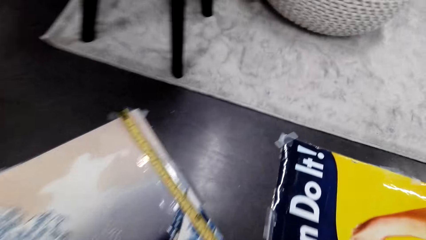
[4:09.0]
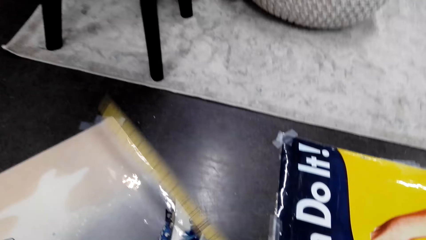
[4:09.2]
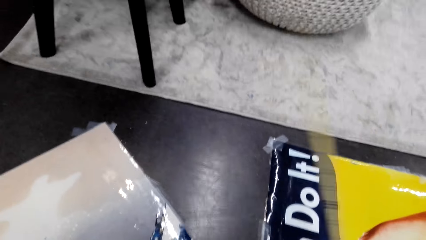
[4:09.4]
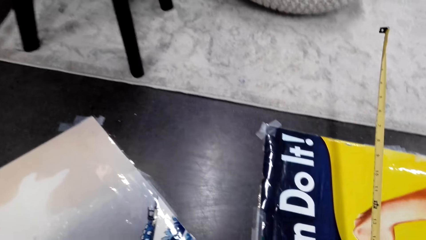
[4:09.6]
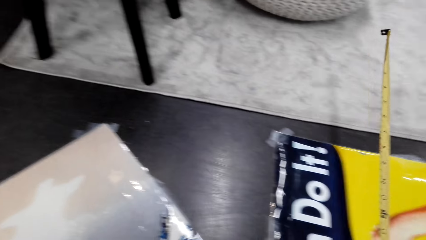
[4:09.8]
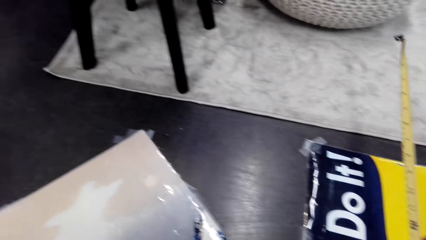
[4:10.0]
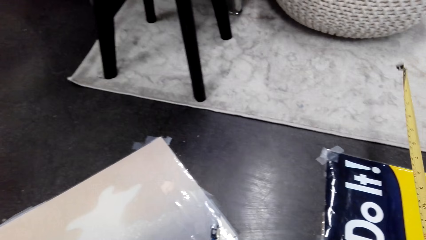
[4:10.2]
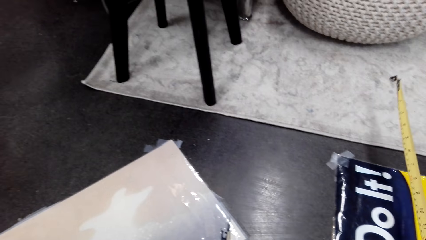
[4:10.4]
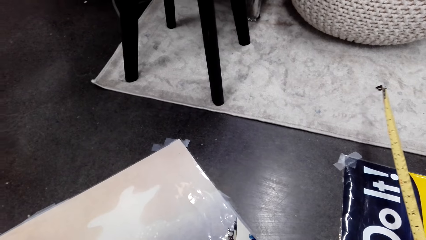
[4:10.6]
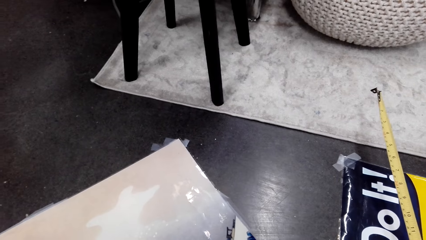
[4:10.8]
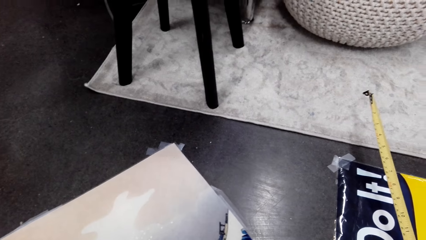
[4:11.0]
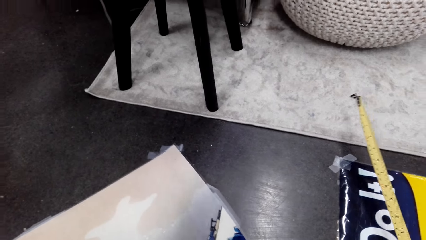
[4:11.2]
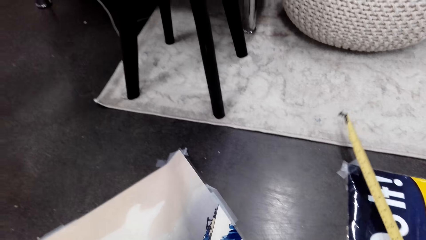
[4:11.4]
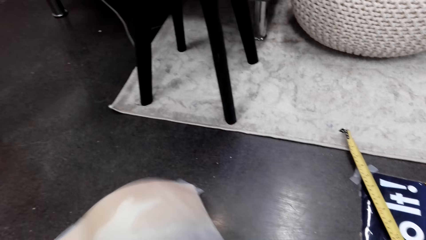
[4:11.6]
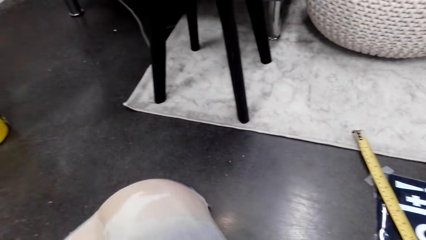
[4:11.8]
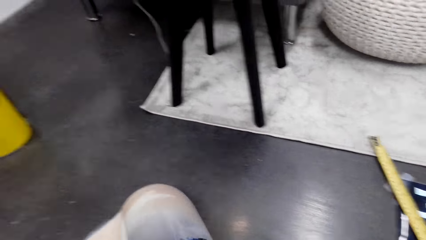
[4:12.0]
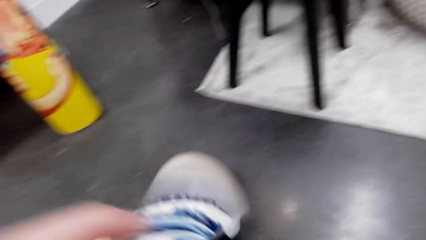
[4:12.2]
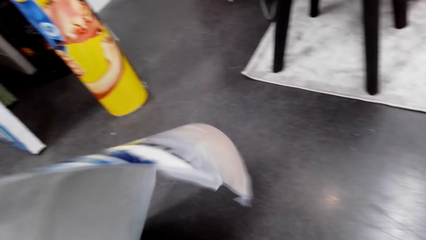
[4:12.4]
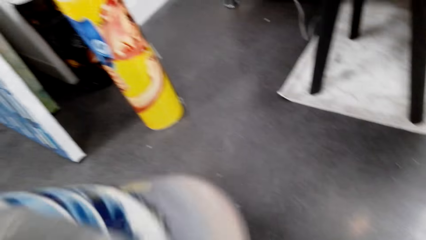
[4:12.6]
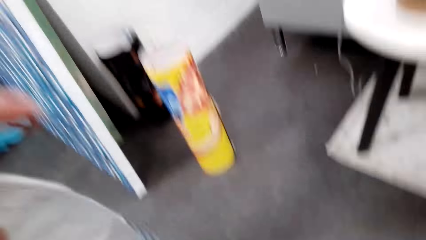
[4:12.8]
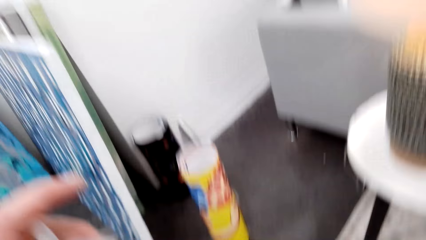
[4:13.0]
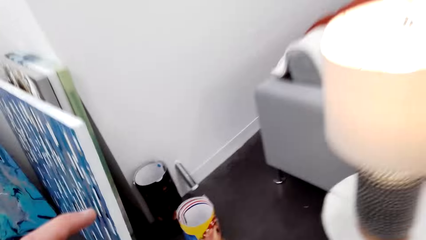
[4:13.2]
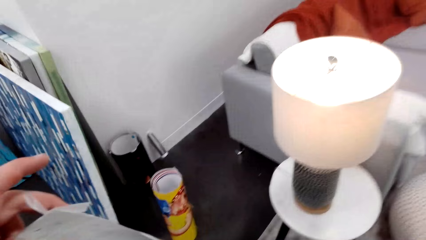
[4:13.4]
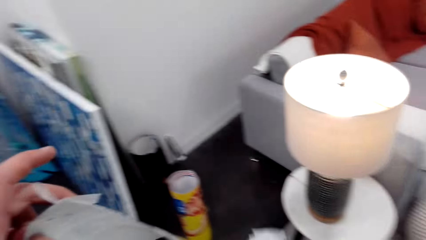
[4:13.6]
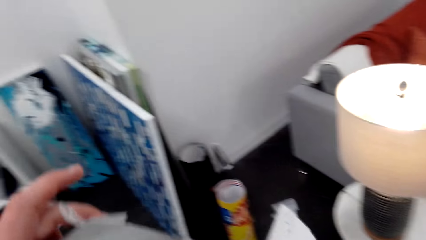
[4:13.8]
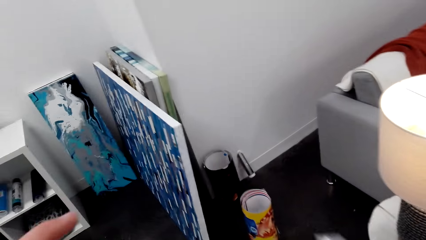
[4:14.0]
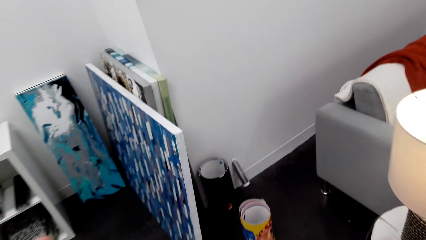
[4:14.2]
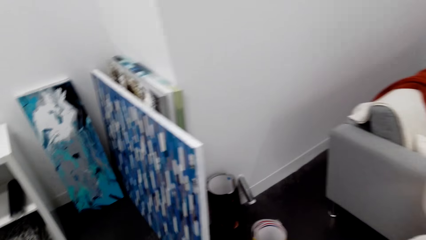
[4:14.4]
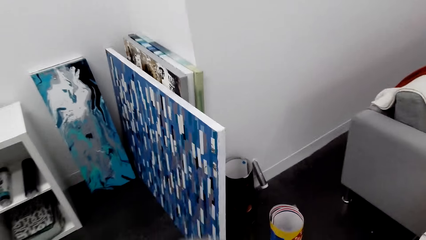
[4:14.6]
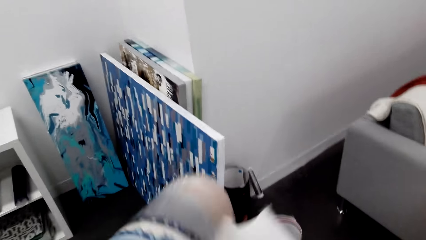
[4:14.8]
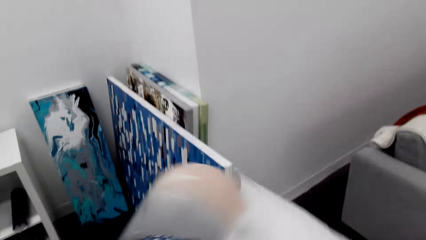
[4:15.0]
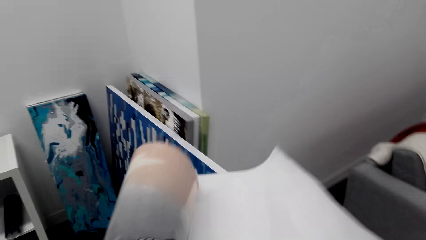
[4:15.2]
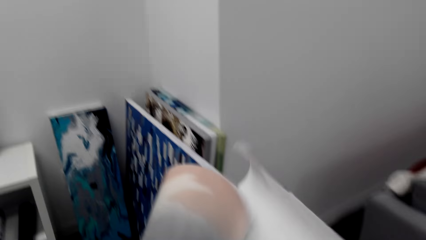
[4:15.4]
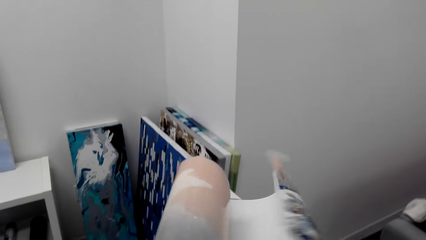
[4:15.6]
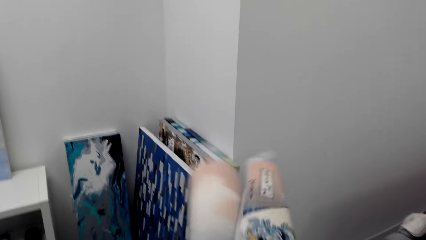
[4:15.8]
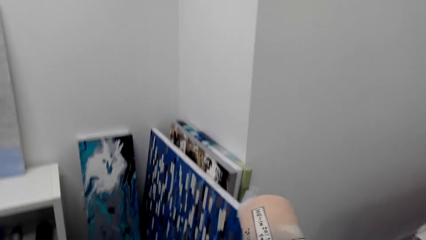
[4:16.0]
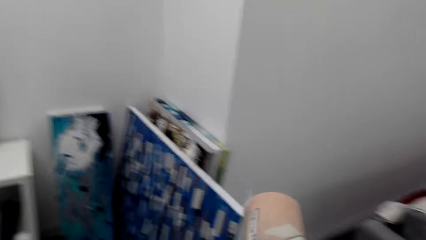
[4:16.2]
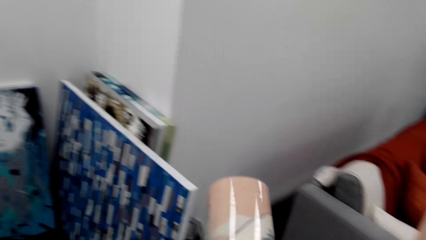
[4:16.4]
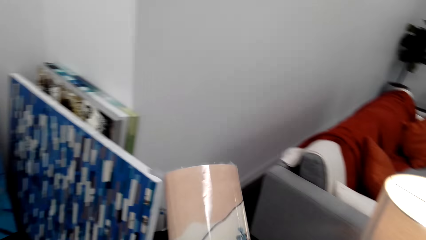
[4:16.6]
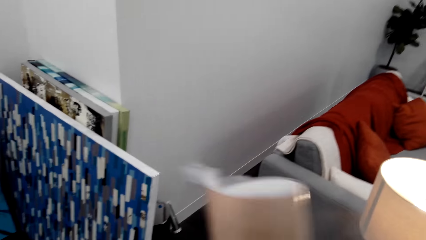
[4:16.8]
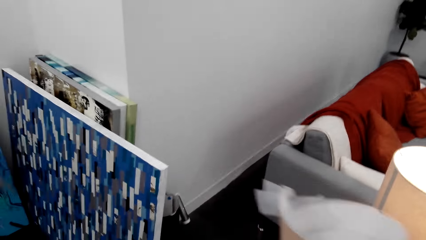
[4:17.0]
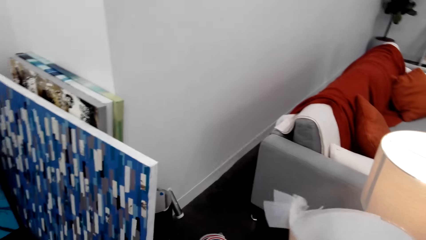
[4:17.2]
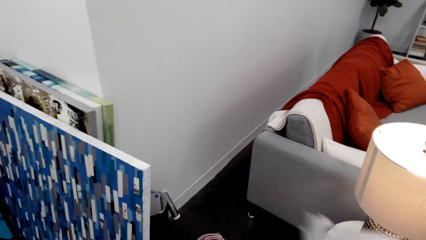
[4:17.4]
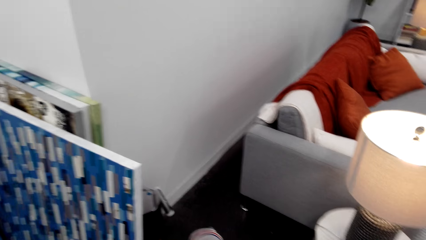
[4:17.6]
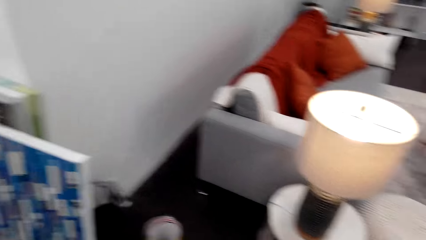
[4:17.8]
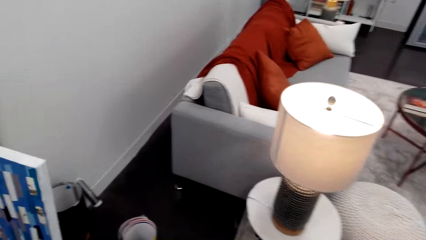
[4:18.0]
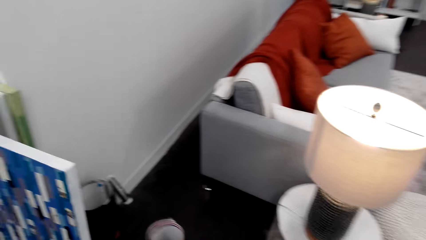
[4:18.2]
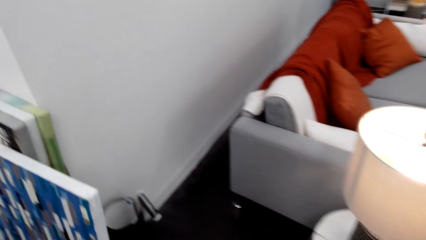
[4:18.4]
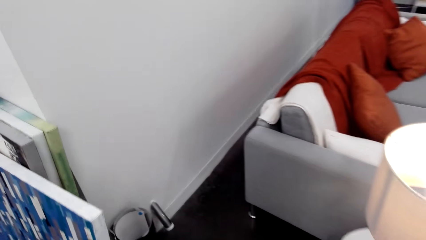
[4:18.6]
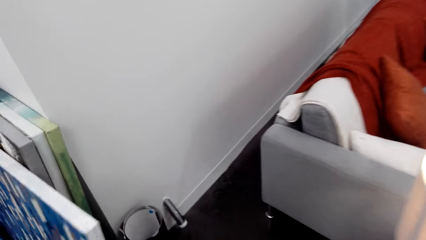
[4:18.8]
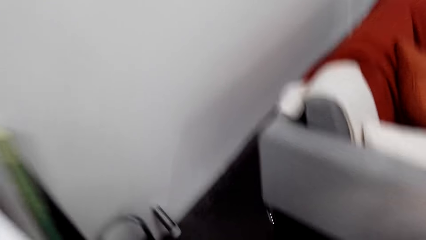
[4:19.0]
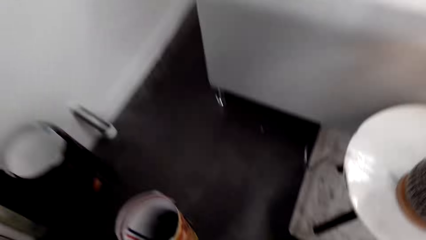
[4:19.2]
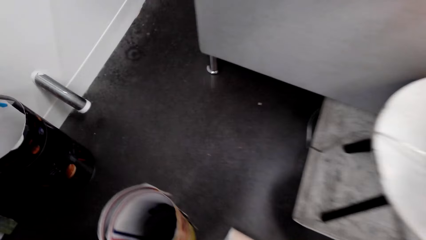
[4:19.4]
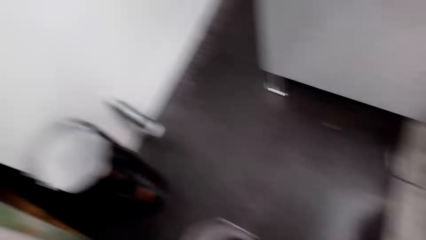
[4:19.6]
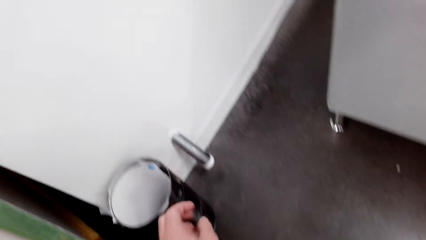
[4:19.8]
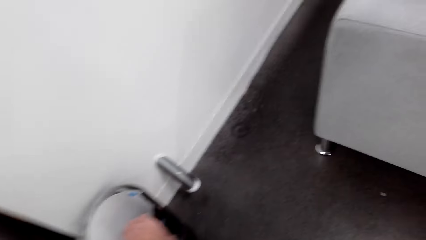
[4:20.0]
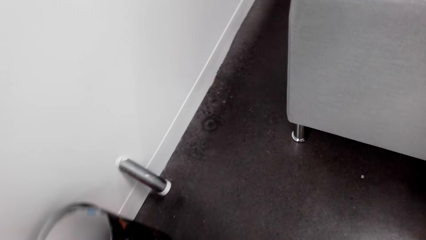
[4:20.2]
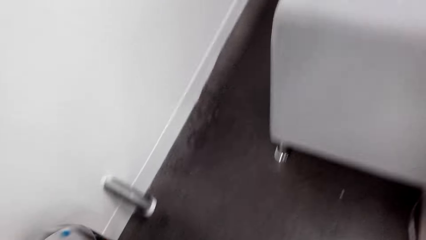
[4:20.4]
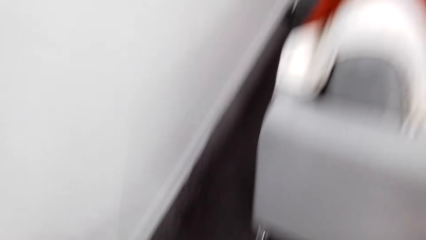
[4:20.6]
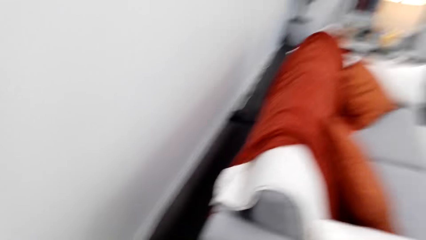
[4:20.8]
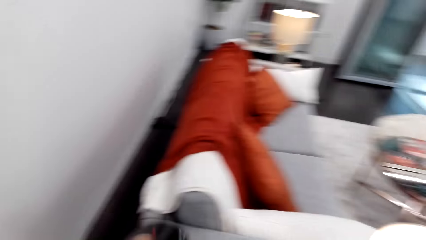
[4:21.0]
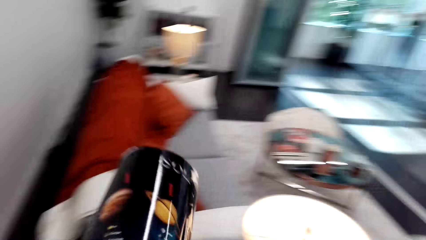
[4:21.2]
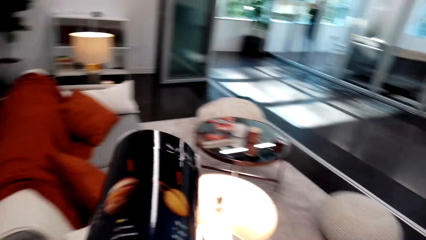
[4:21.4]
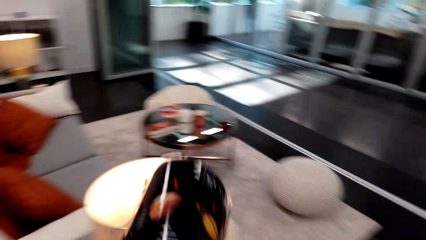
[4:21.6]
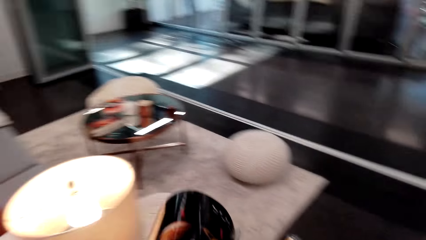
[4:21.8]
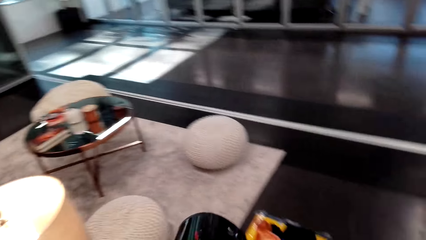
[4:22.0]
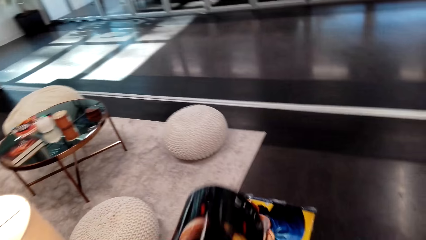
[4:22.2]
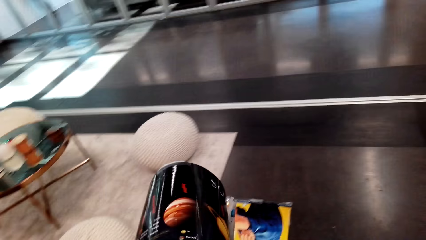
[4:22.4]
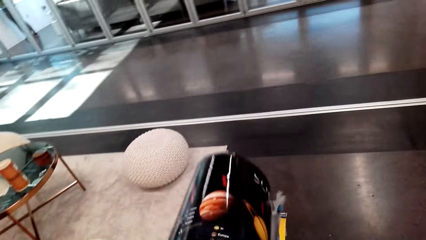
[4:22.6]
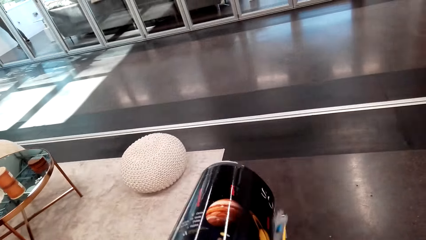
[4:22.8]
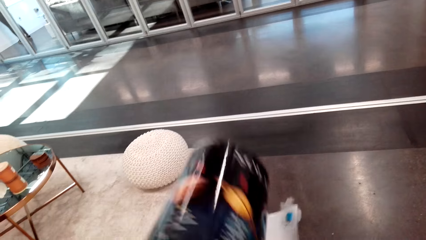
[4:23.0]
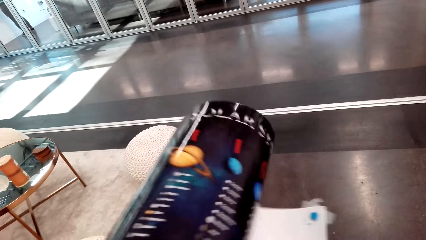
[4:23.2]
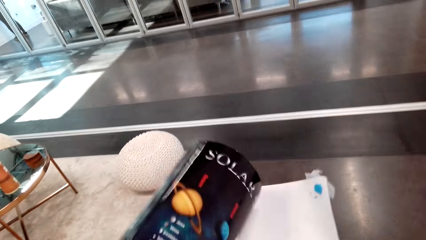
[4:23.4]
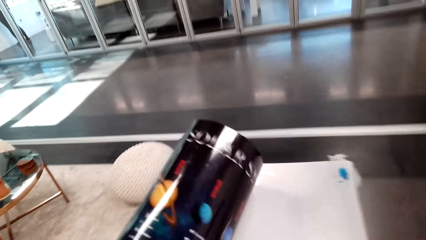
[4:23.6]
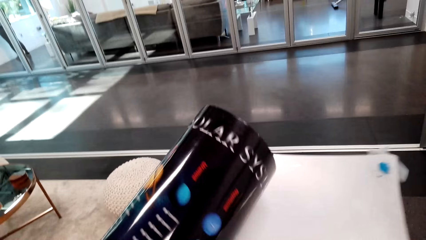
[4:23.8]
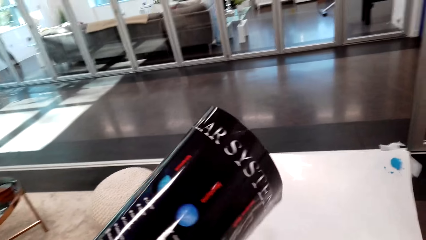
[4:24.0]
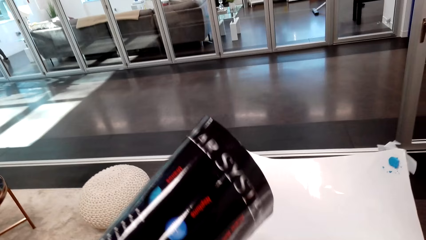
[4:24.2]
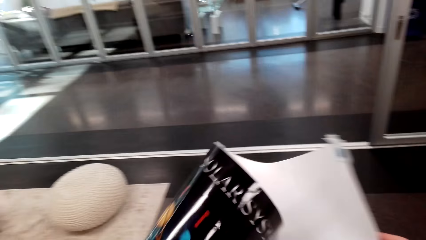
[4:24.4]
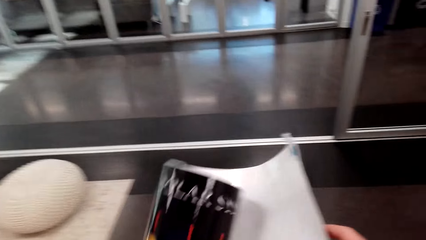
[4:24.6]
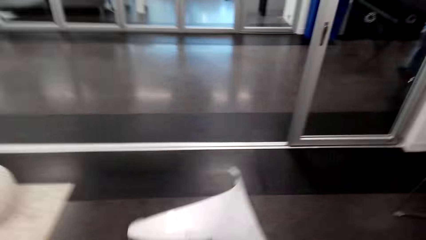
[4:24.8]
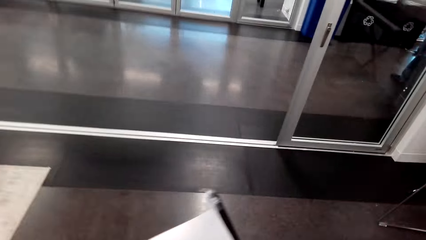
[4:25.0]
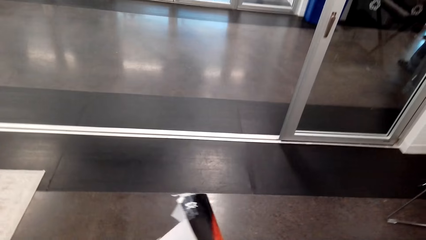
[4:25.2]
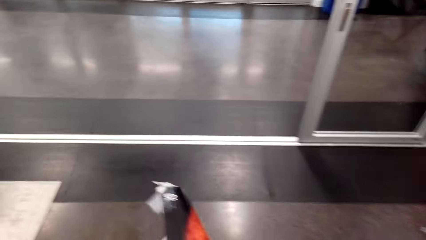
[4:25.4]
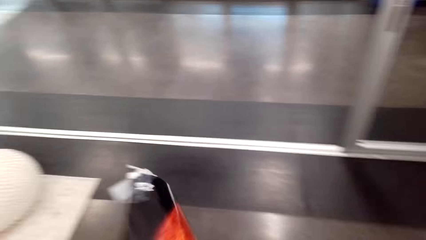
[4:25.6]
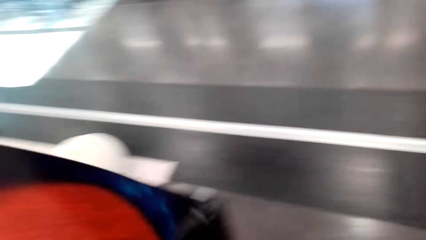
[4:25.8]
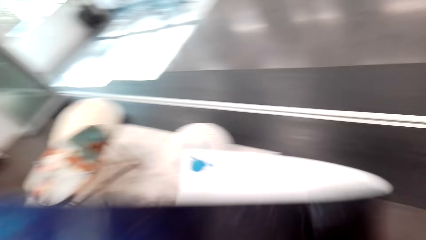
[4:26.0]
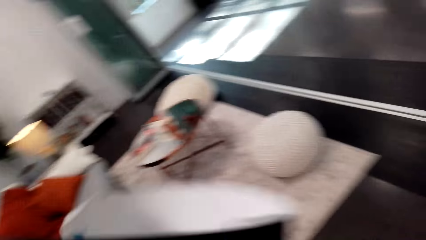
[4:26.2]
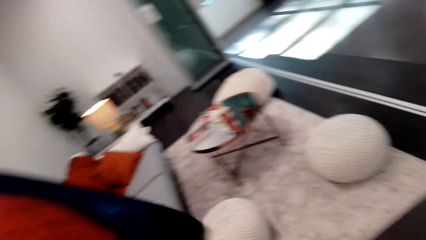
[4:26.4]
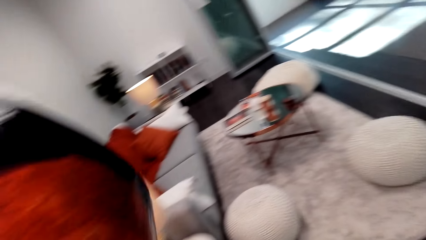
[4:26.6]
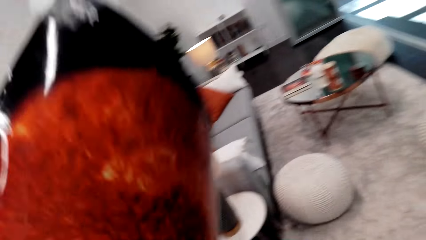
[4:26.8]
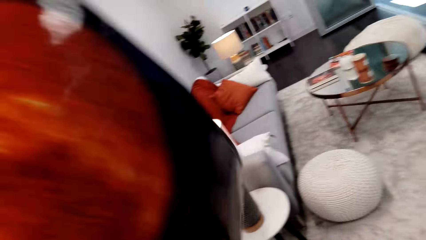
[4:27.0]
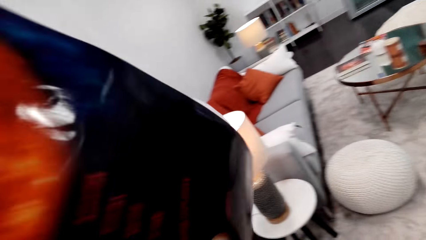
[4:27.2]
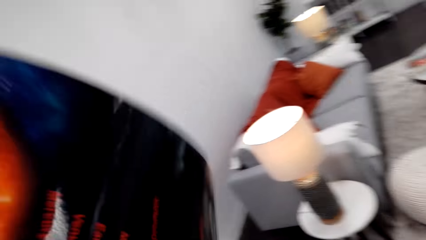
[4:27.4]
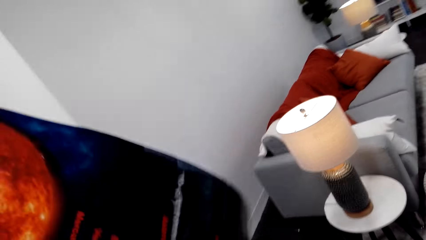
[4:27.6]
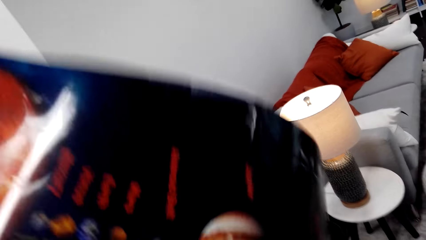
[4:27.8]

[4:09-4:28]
The camera wearer holds the tape measure. They look at the tape. They pick up the decoration. They hold the decoration. They look at the decoration. They fold the decoration. They look at the floor. They pick up the decoration. They hold the decoration. They unfold the decoration. They hold the decoration.
